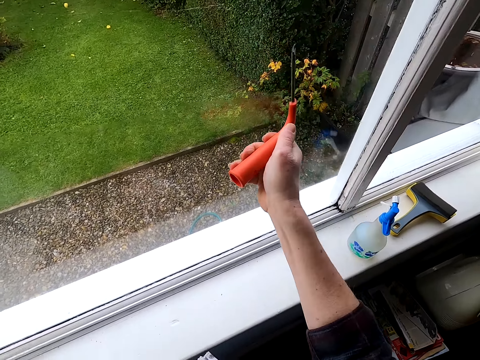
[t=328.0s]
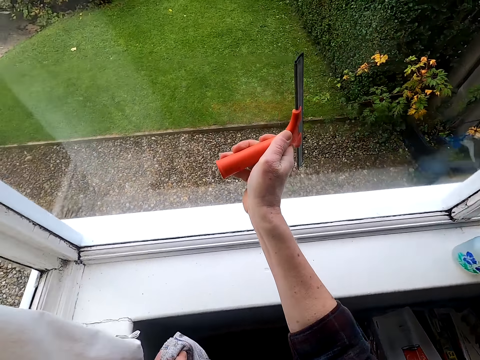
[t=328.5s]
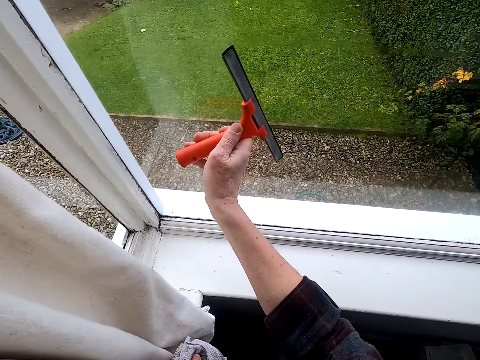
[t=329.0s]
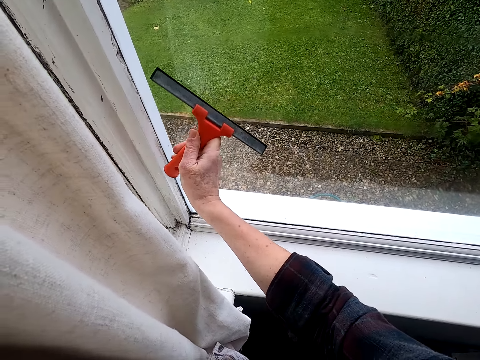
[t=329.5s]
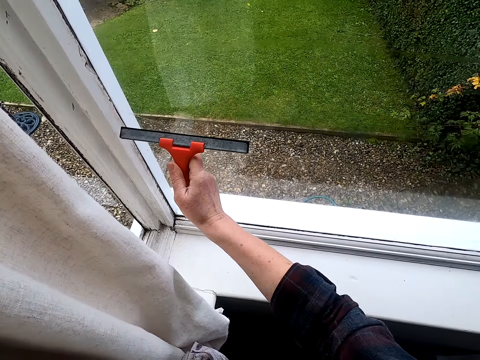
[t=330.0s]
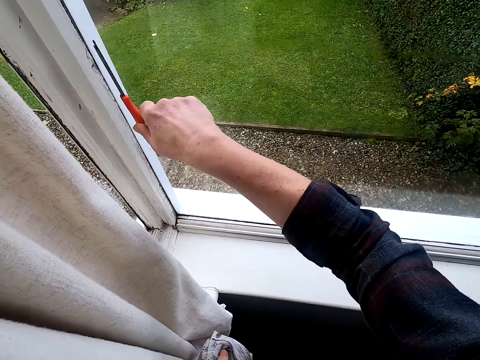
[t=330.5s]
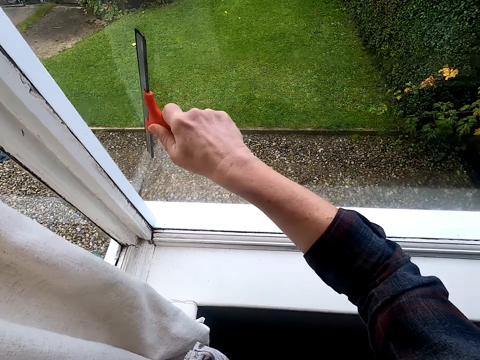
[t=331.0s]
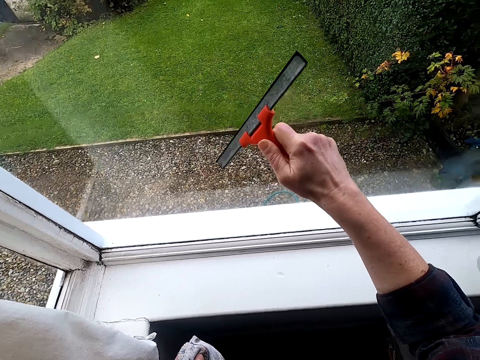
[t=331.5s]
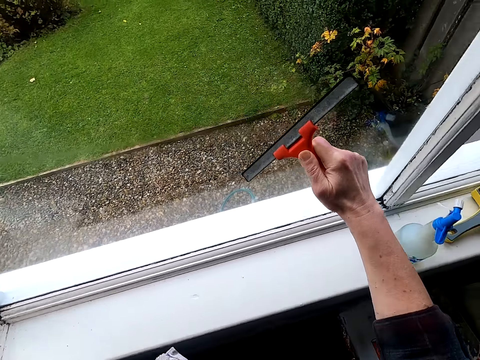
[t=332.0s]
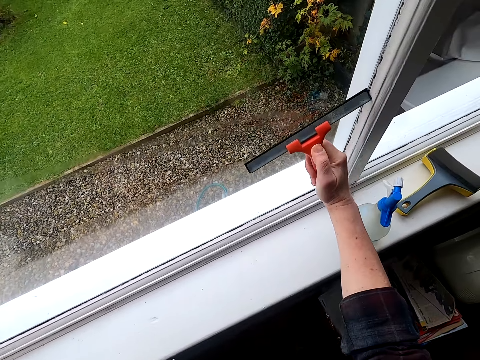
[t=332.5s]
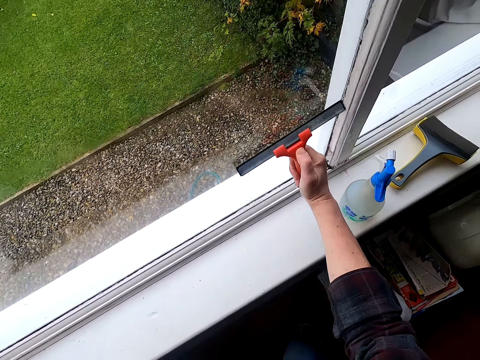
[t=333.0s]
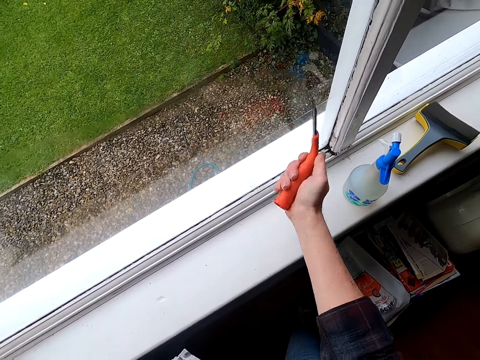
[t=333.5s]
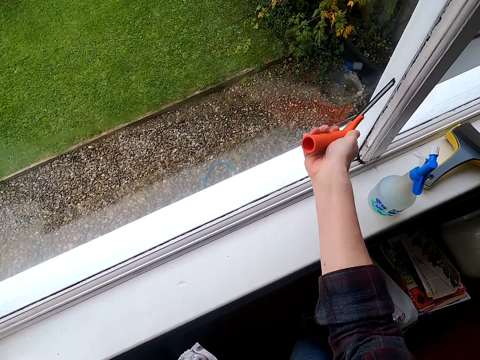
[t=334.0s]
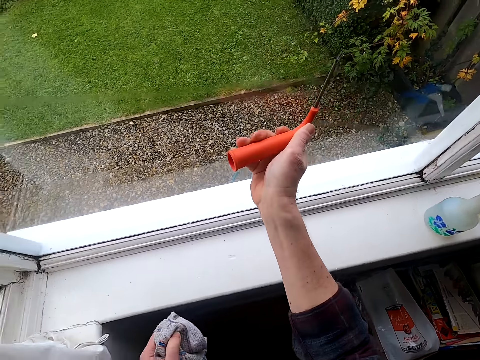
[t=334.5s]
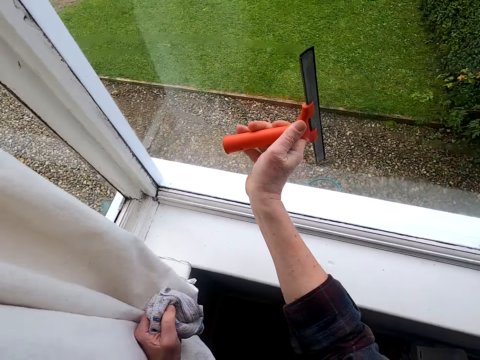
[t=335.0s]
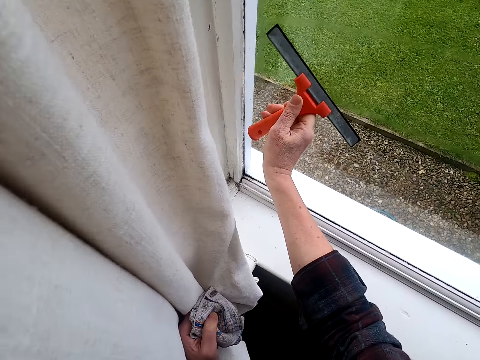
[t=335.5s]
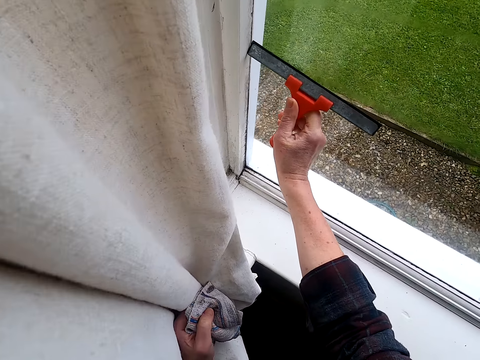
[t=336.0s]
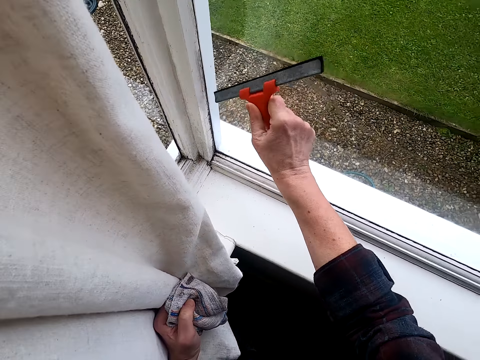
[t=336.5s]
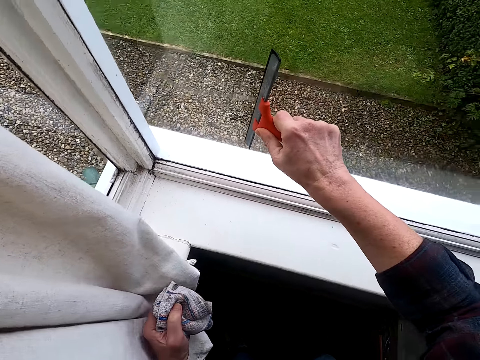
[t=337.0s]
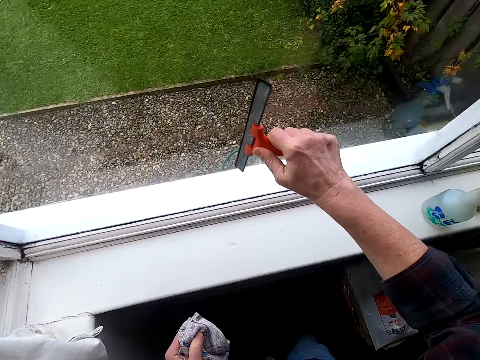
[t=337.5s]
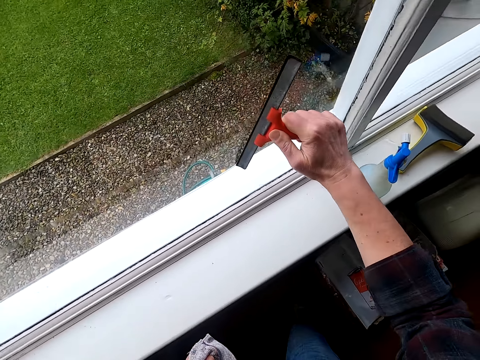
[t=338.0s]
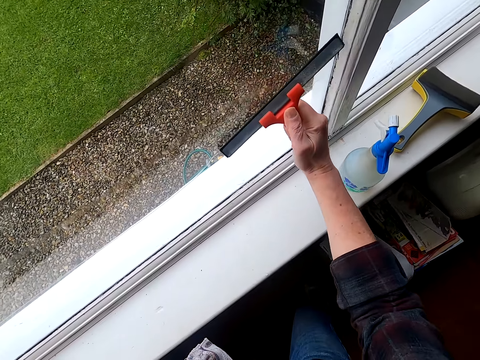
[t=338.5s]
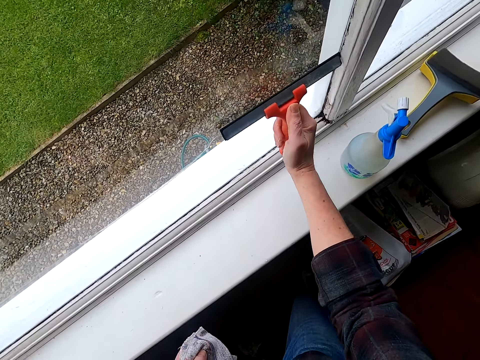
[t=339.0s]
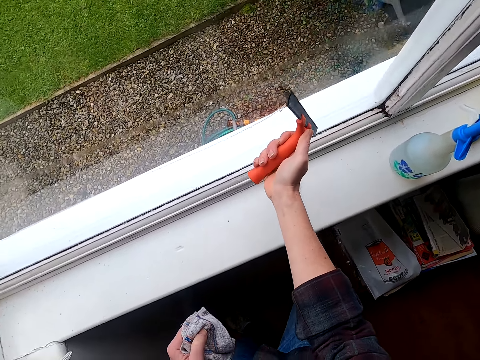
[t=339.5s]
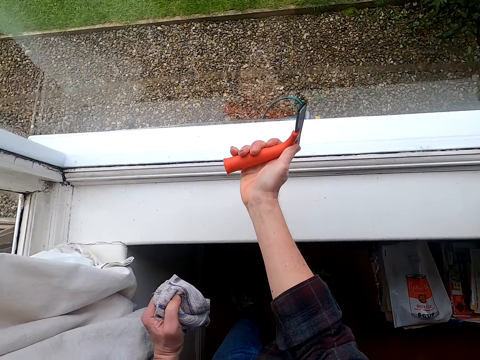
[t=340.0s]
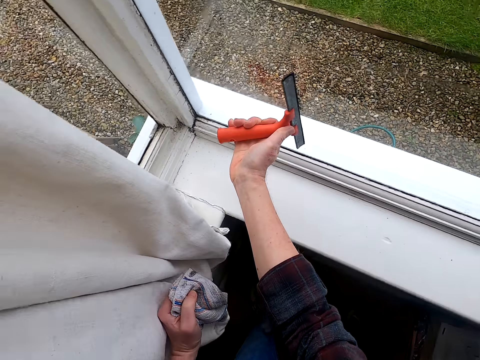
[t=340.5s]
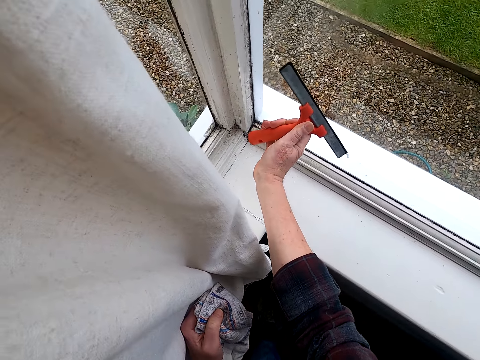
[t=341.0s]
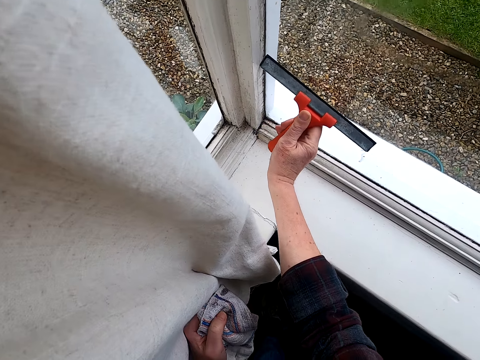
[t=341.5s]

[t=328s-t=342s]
The camera wearer adjusts a squeegee on a window glass. They clean the window glass with the squeegee. They adjust the squeegee on the window glass. They clean the window glass with the squeegee.

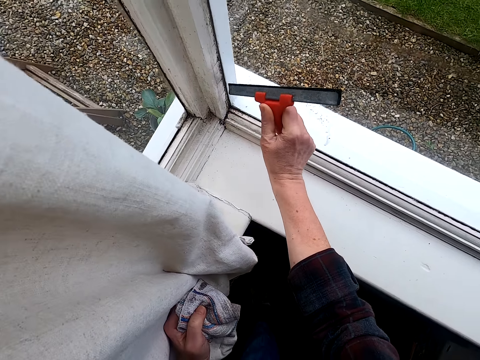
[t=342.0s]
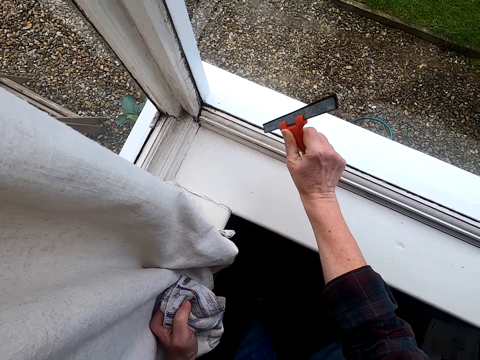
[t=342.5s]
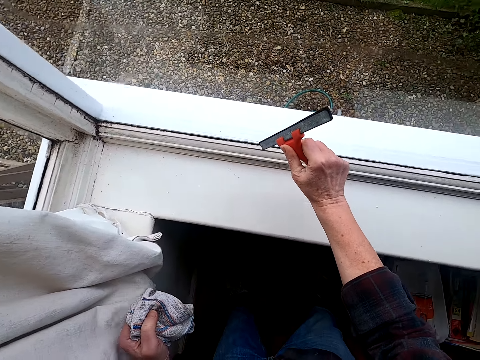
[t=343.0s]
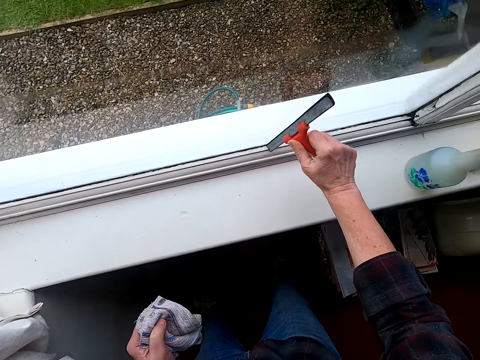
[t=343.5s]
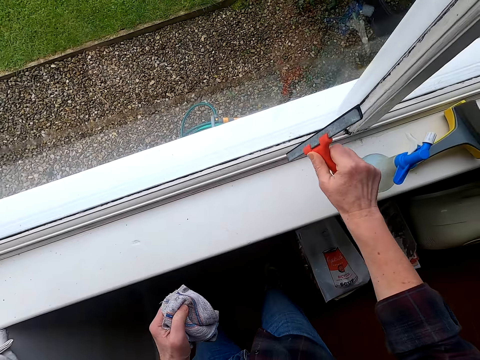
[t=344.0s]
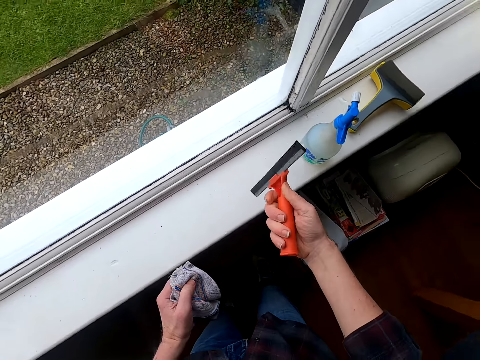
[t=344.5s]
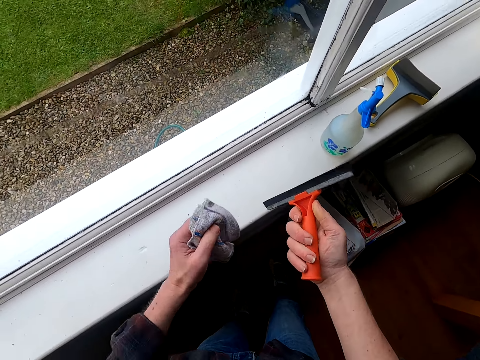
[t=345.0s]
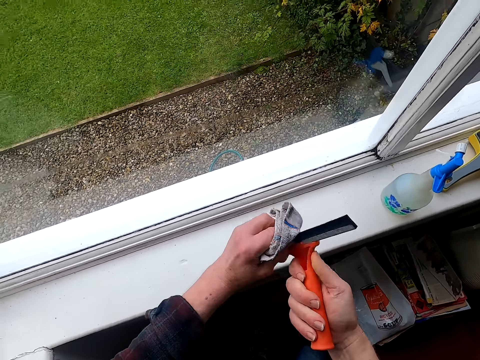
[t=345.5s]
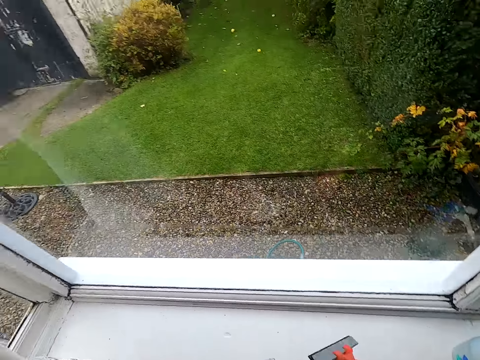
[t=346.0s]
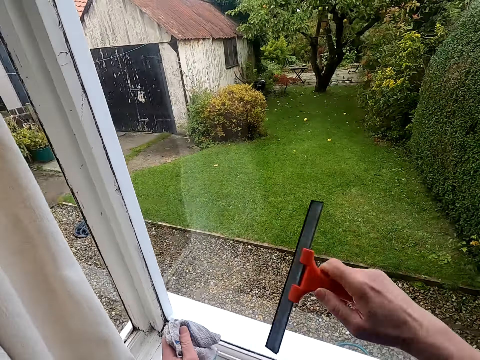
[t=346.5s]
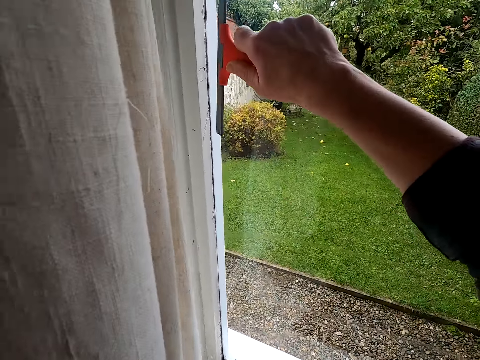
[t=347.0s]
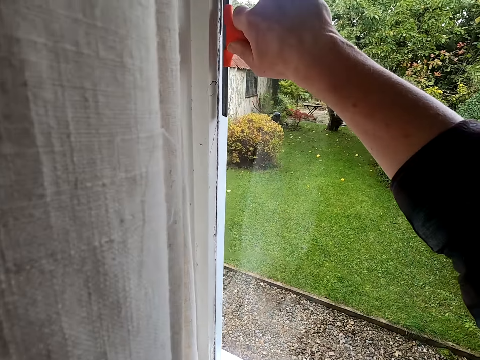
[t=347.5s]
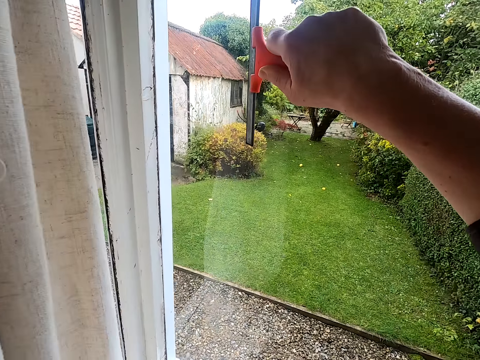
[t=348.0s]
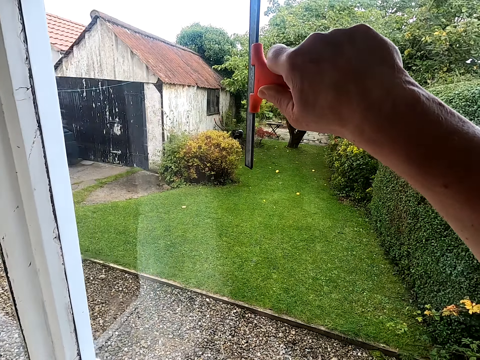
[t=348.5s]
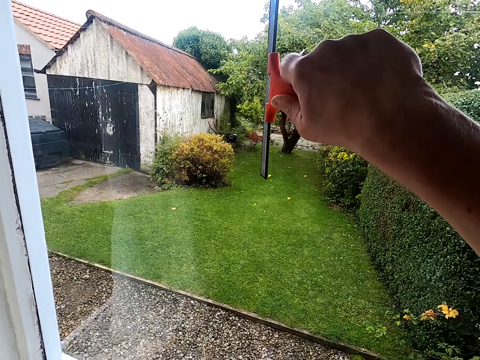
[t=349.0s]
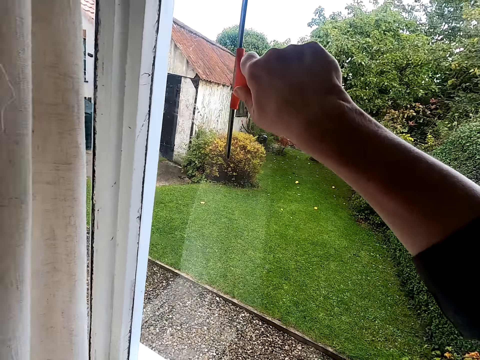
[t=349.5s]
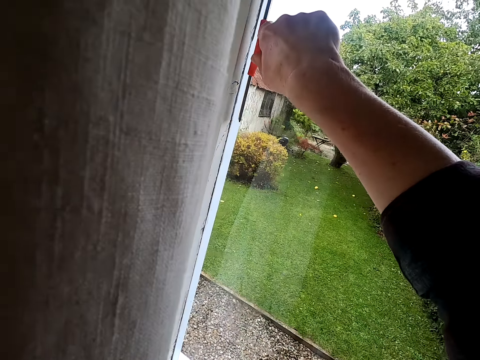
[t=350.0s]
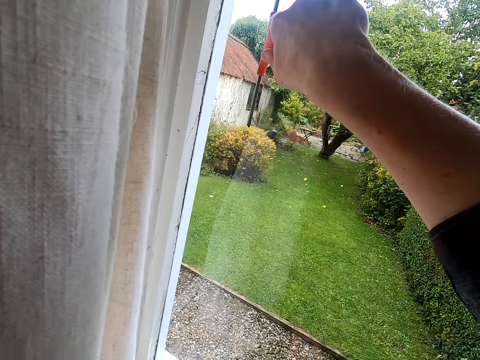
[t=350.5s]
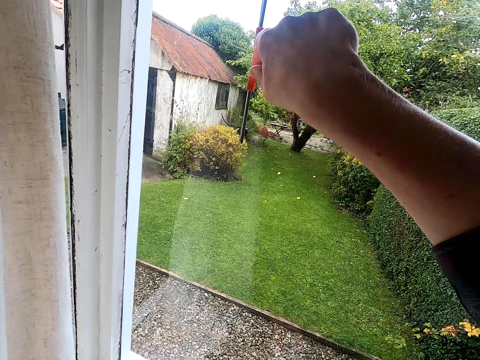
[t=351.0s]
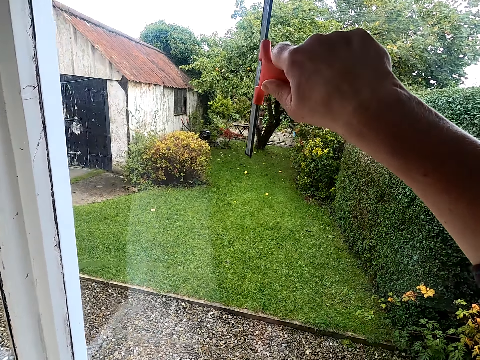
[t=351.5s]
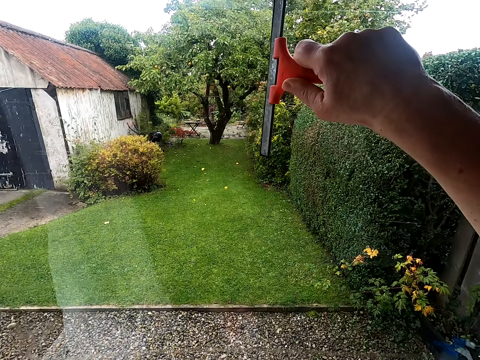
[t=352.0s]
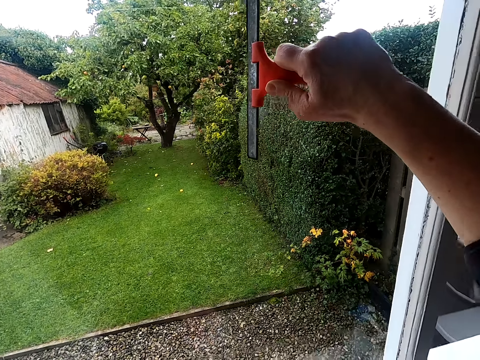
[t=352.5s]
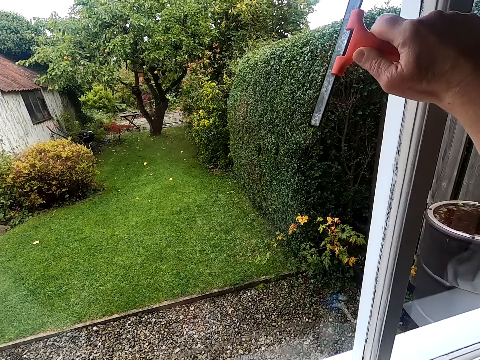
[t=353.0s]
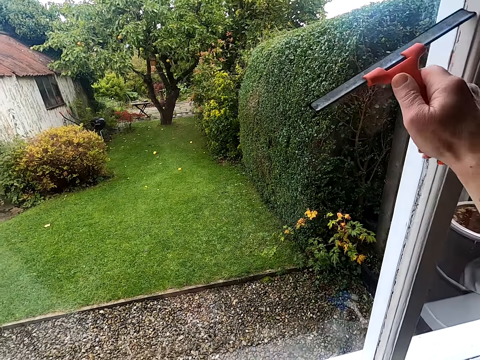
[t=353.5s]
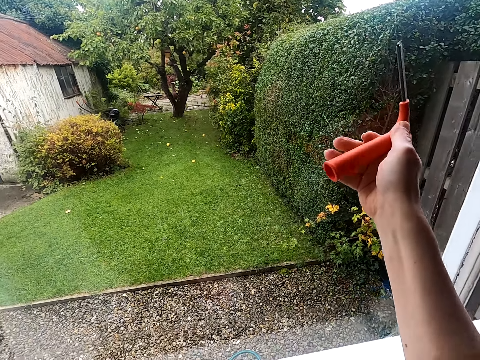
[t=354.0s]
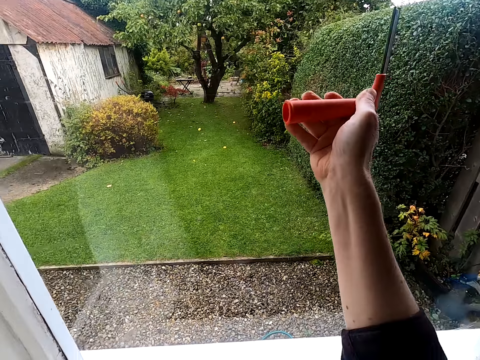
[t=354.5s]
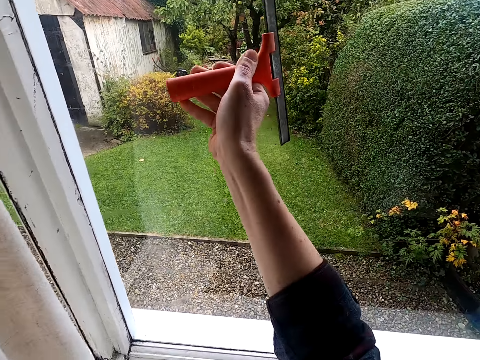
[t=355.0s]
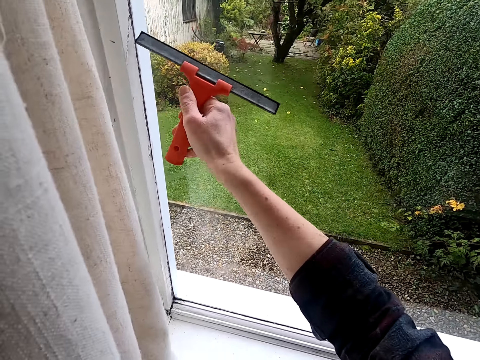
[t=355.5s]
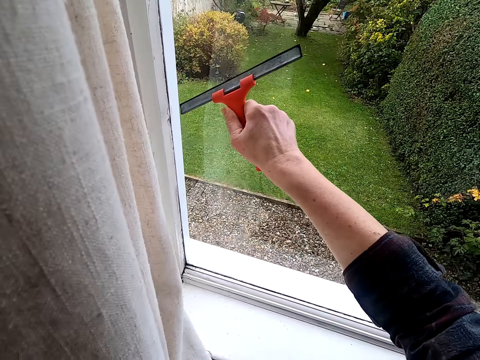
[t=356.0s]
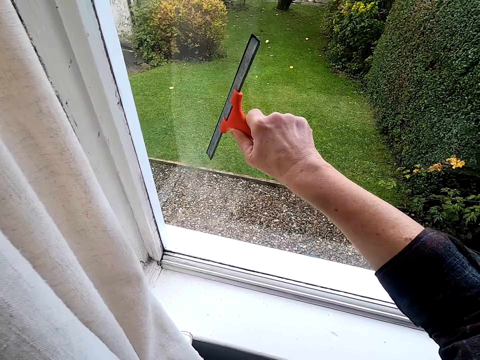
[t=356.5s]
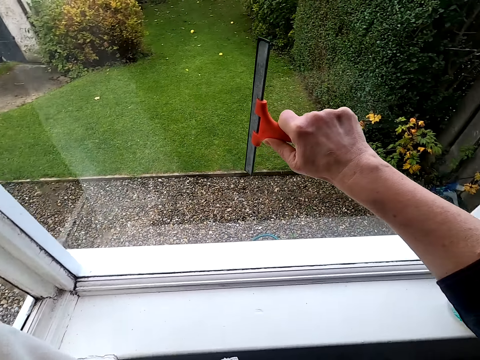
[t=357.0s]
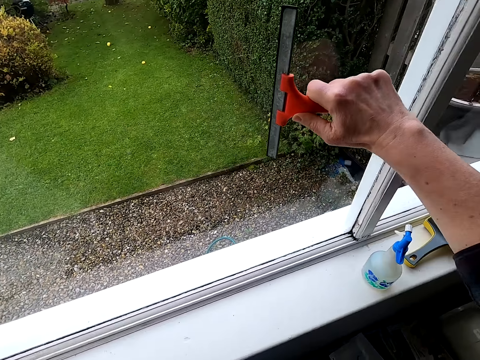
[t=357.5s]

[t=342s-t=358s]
The camera wearer wipes a squeegee with a kitchen towel. They clean a window glass with the squeegee.
